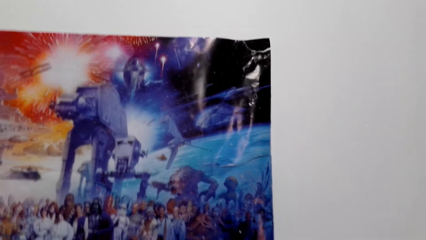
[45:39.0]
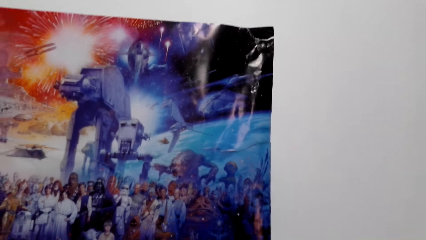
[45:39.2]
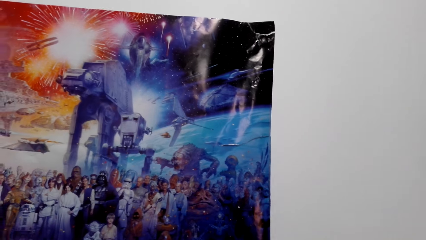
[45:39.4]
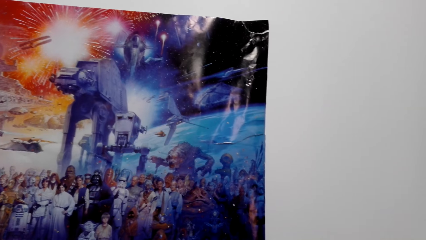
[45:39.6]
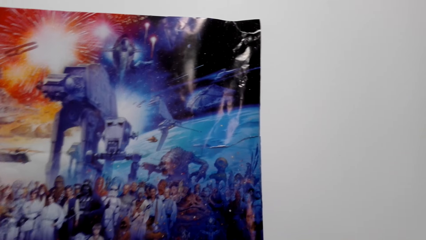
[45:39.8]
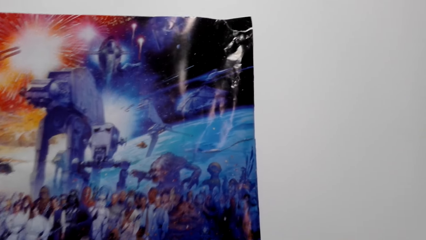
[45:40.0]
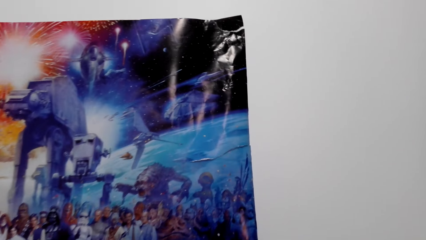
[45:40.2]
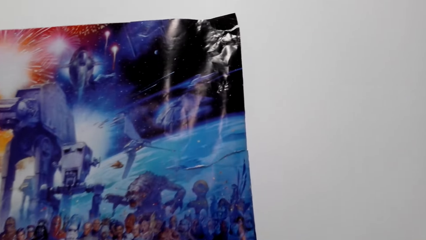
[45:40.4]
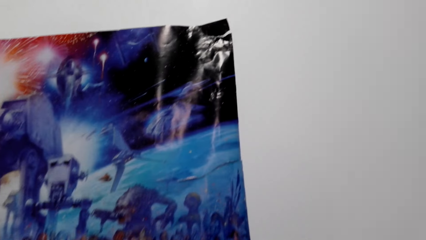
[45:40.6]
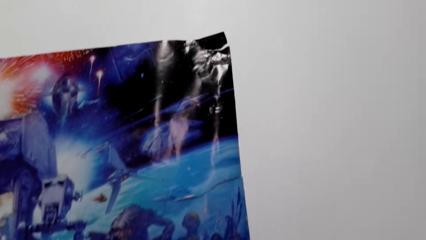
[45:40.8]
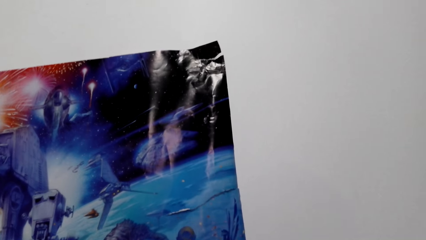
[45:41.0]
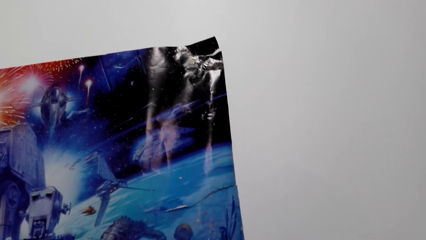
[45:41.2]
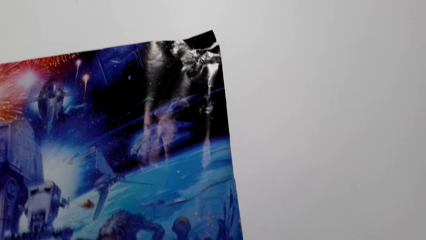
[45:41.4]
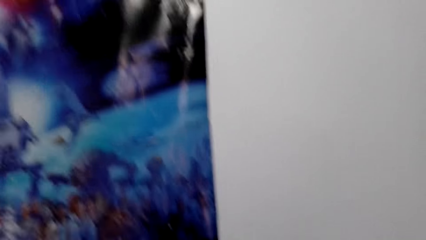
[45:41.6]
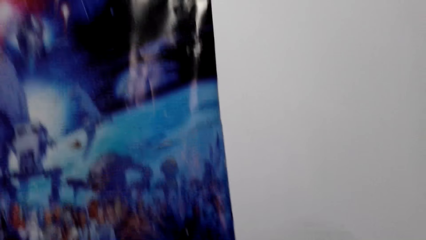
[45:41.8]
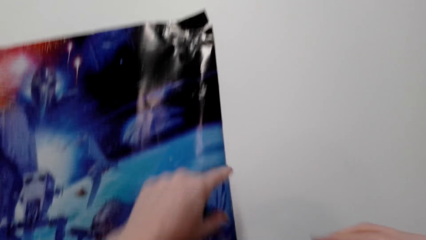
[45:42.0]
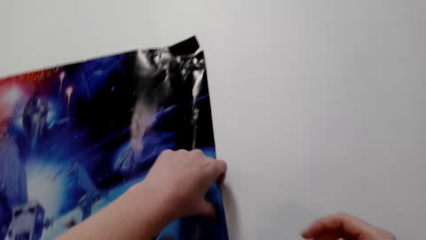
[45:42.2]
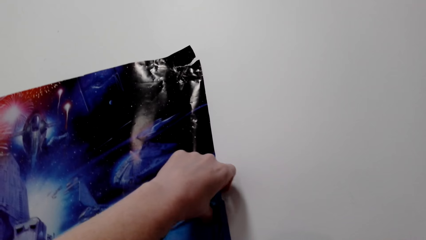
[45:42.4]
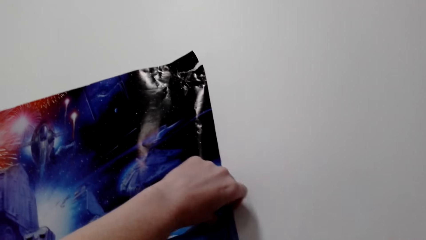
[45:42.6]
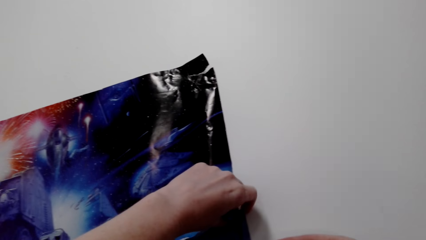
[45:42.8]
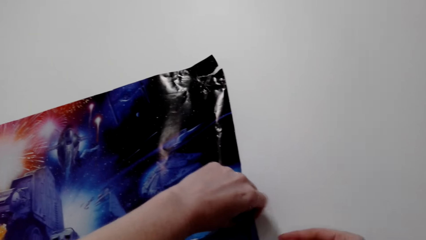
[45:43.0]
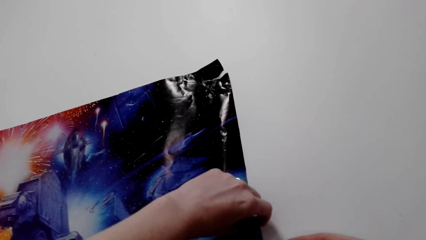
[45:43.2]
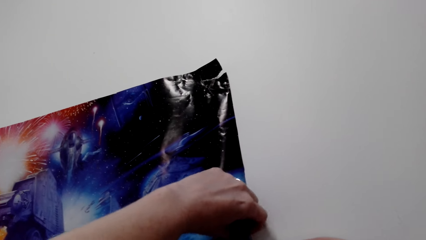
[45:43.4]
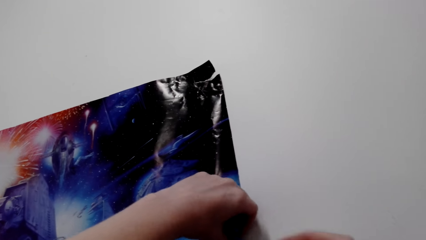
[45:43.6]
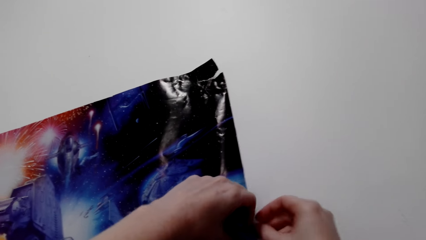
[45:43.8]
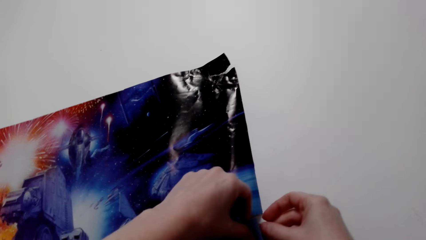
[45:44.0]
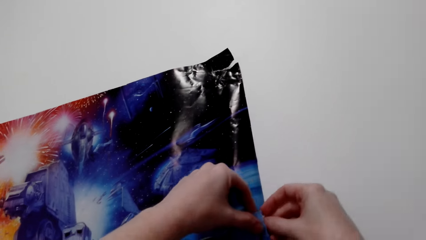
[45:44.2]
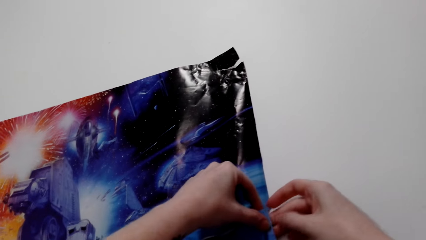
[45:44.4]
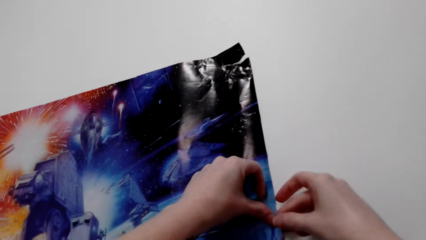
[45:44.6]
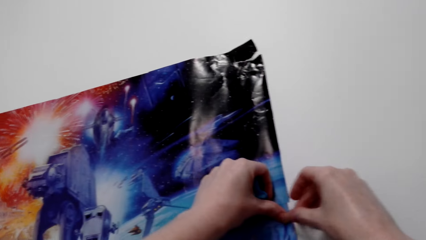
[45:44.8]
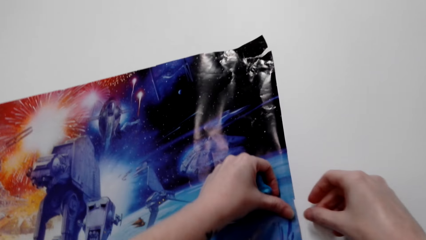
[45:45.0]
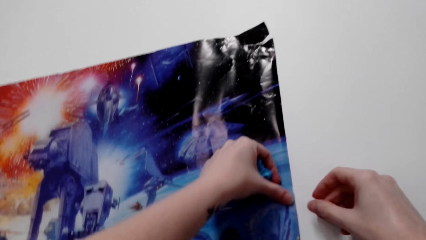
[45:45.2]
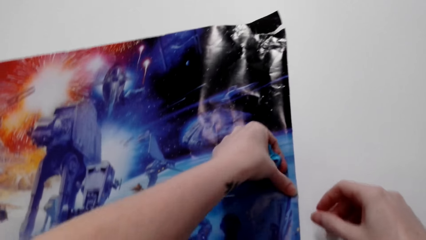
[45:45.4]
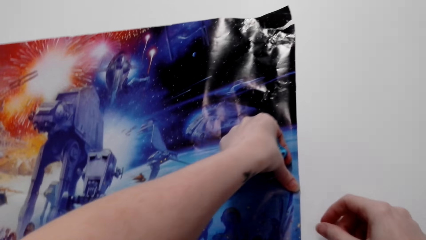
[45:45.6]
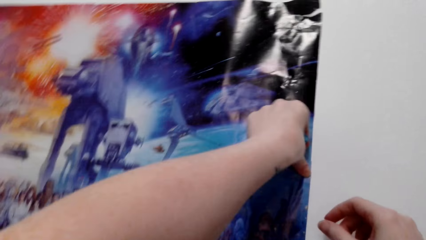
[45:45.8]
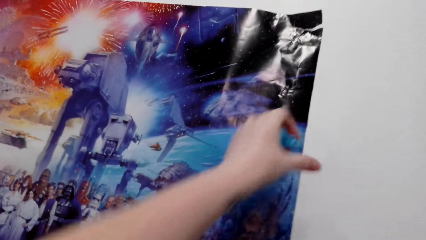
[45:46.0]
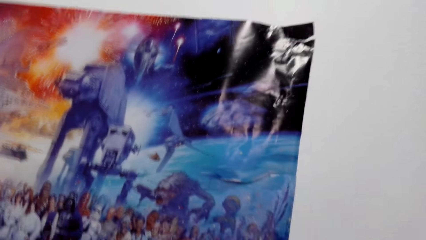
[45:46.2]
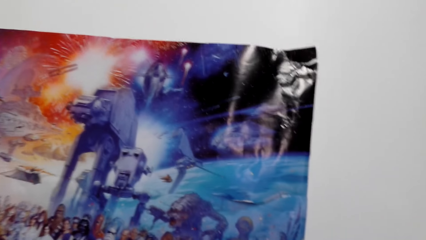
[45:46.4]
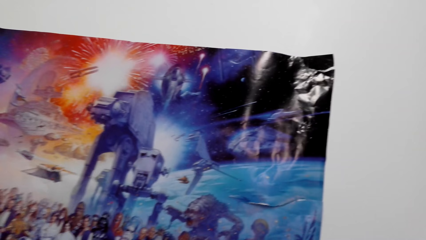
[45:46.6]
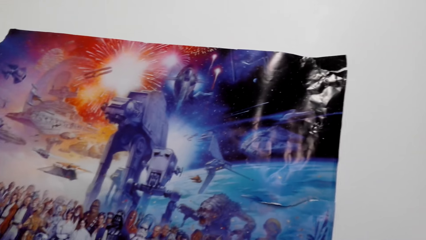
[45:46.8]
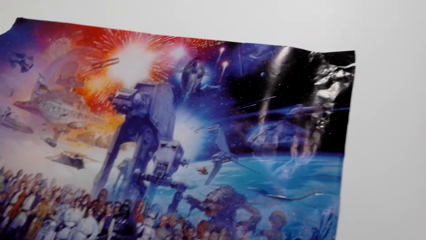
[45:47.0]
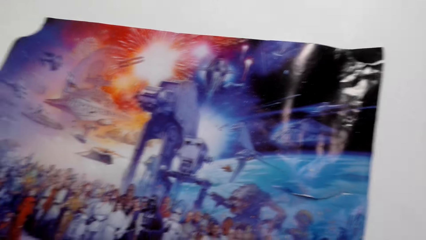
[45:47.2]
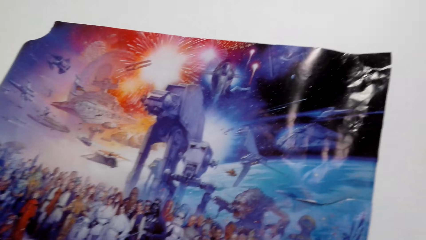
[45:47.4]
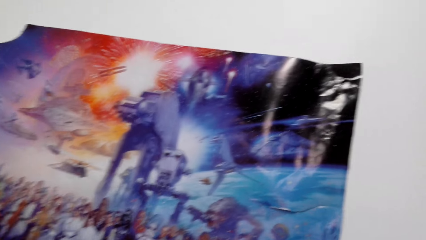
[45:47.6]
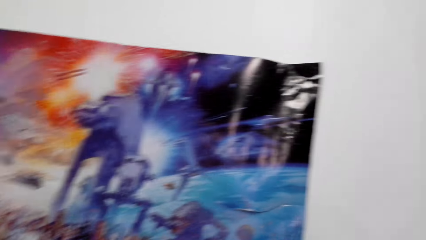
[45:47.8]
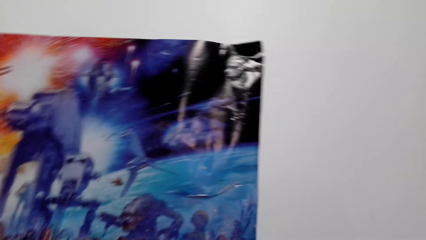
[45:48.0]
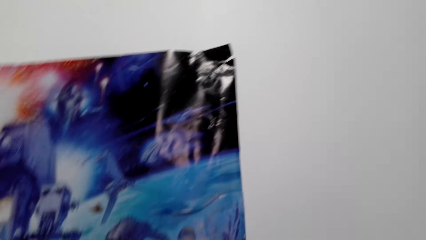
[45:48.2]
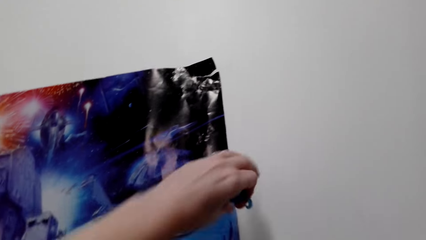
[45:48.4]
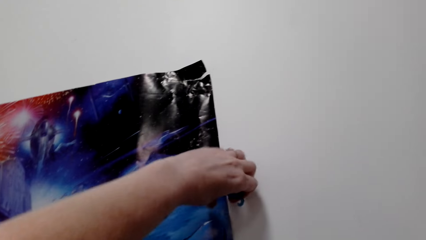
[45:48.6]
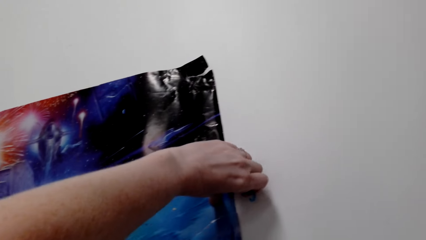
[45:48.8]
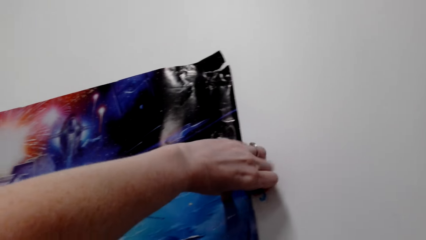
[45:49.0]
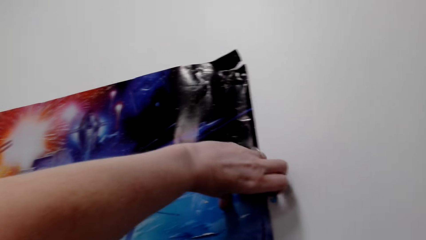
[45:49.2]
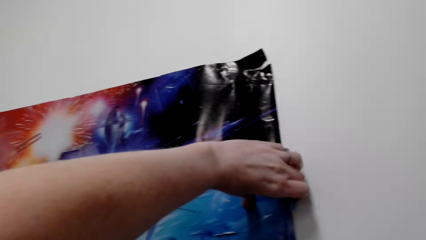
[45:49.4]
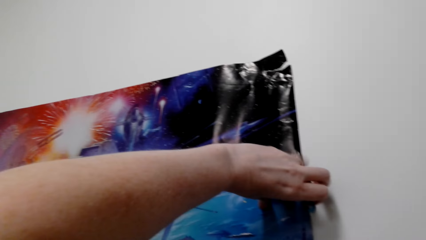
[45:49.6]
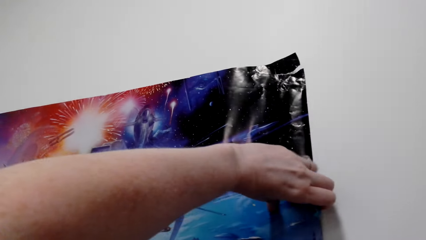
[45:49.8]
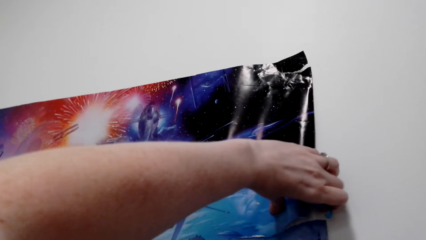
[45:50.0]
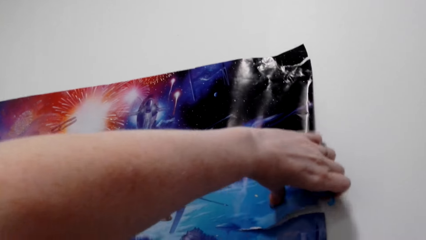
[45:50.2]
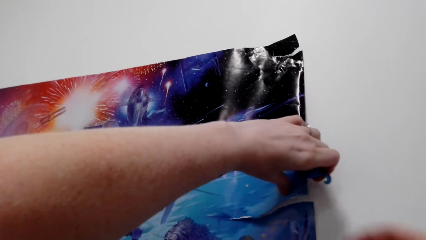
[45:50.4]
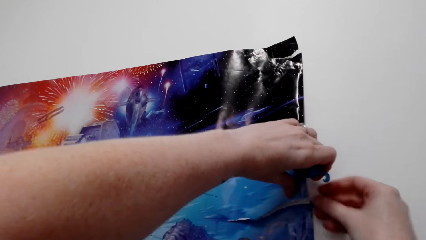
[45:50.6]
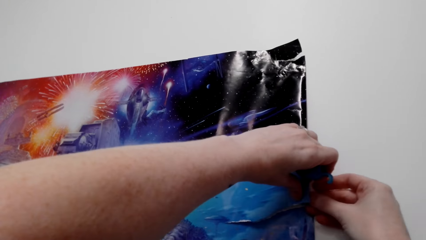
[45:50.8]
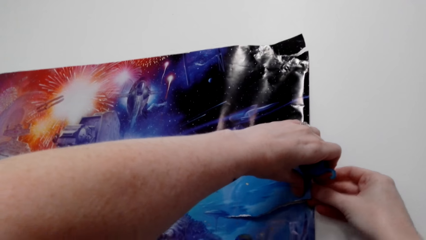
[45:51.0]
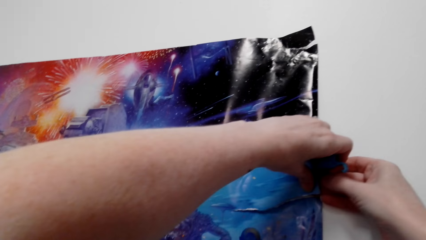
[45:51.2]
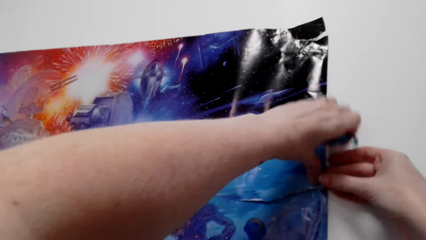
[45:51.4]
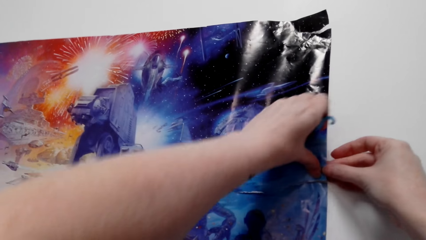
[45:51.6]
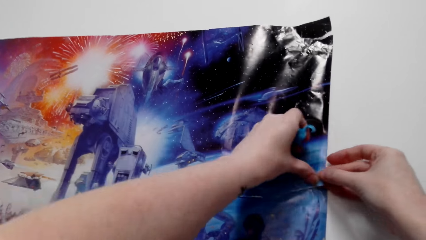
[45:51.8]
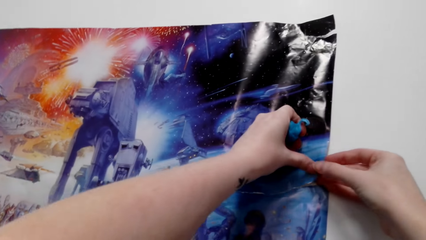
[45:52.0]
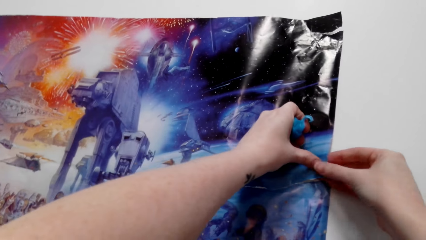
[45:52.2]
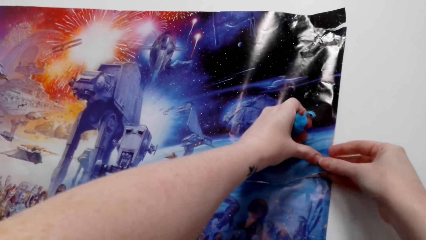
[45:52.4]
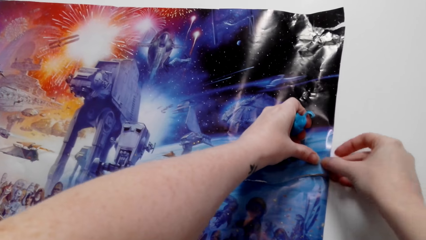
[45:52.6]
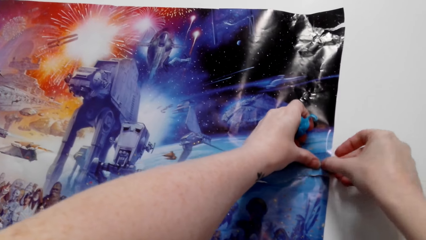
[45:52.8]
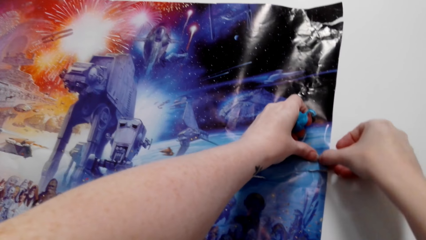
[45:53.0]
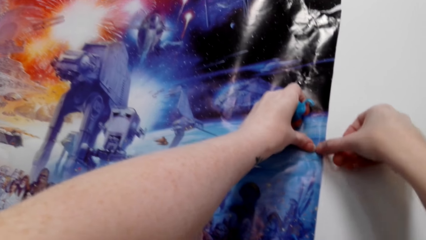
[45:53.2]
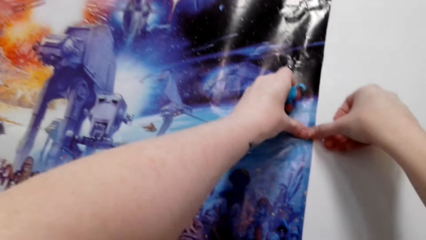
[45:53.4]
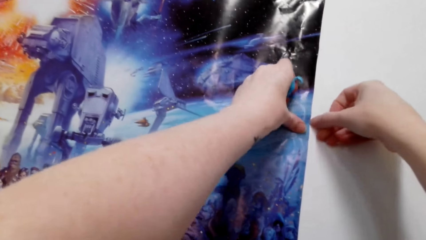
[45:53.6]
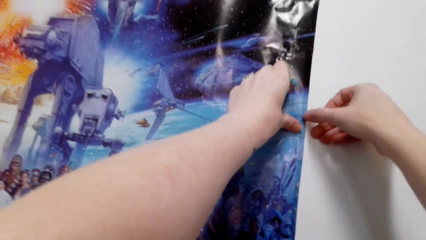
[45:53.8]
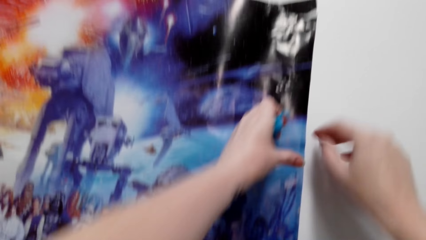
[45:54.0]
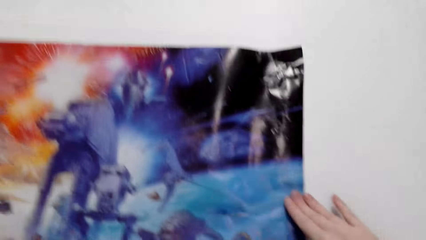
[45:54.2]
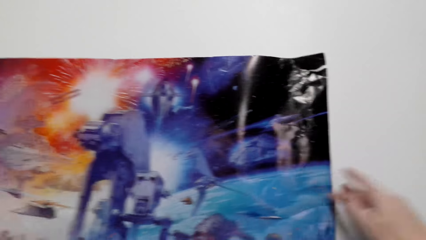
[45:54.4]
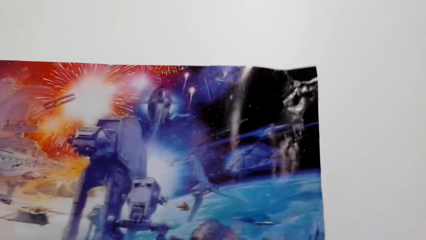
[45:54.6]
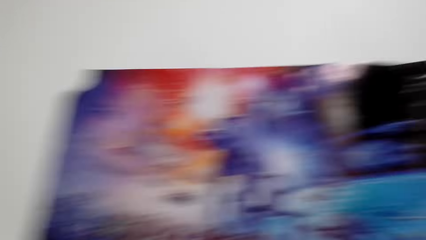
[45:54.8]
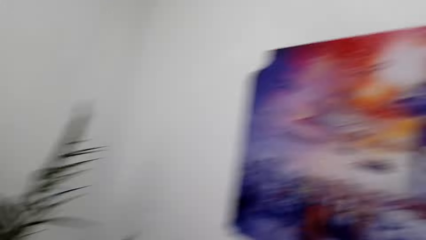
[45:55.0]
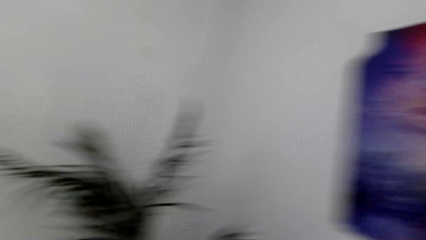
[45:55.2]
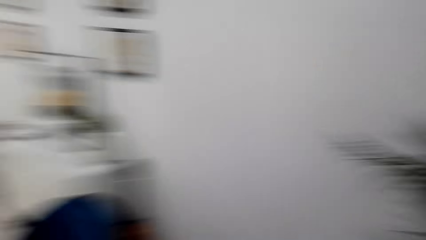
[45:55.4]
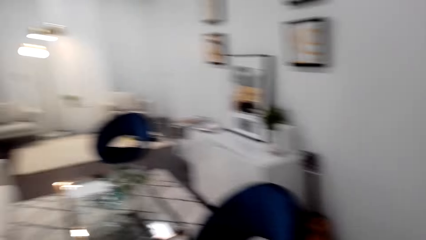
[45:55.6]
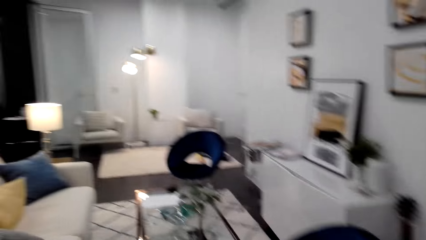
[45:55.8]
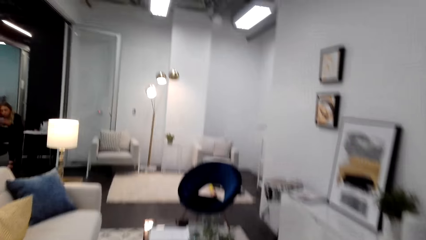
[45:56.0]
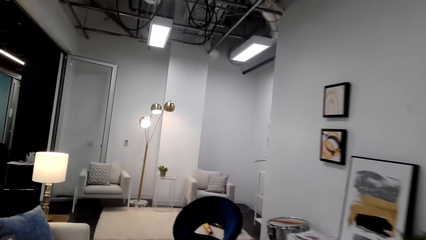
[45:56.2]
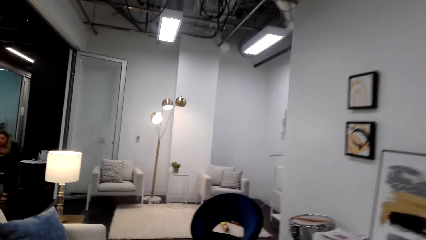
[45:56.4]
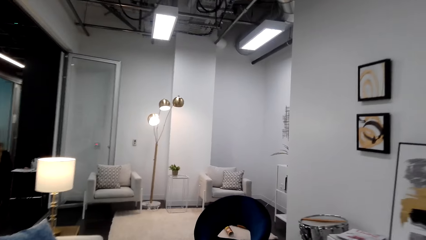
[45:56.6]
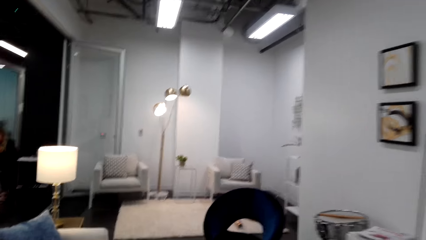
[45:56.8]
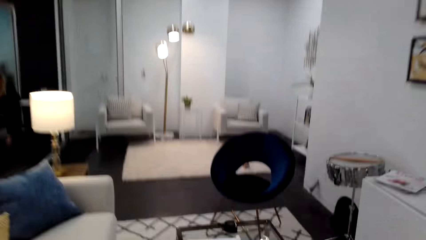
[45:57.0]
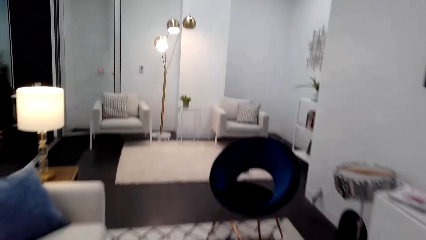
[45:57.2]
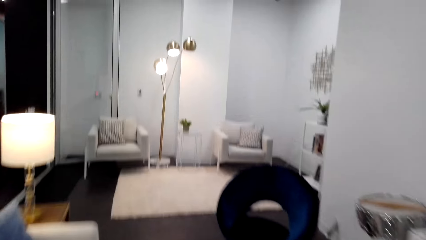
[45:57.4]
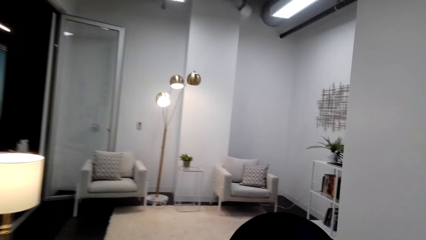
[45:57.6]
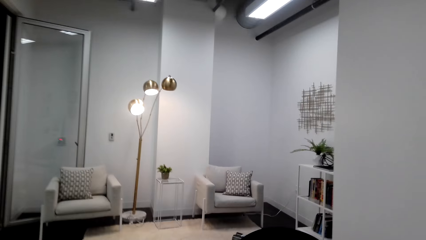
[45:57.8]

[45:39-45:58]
The camera wearer pinches poster putty. They put the putty under the poster. They pin the poster on the wall. They pinch poster putty. They put the putty under the poster. They pin the poster on the wall. They move around the room.
